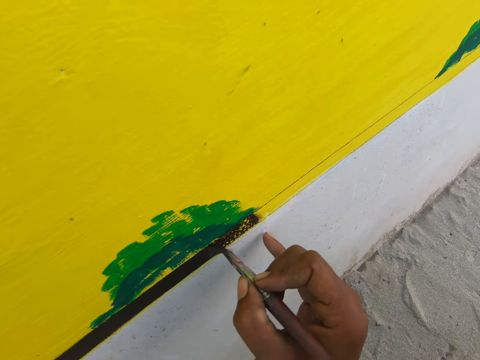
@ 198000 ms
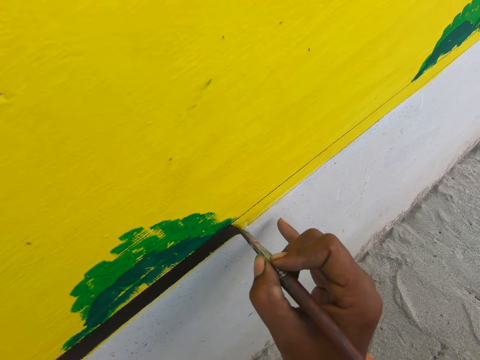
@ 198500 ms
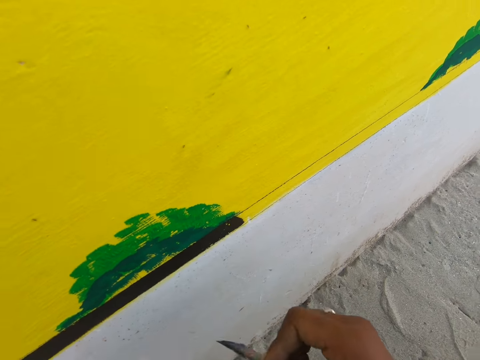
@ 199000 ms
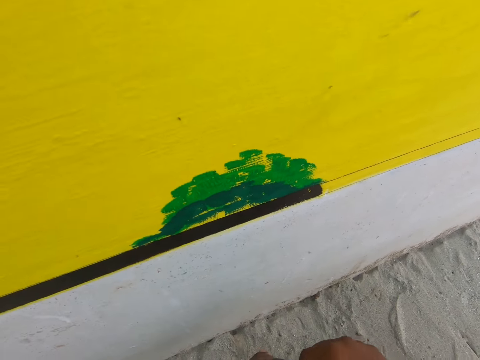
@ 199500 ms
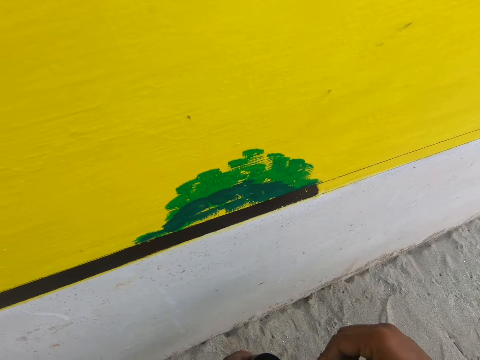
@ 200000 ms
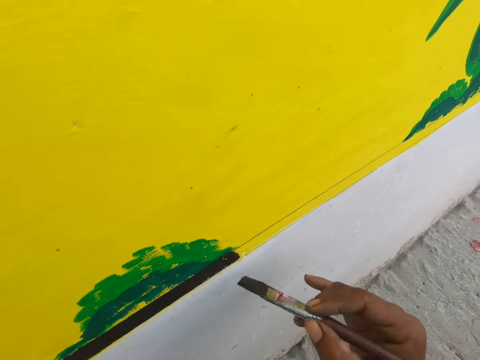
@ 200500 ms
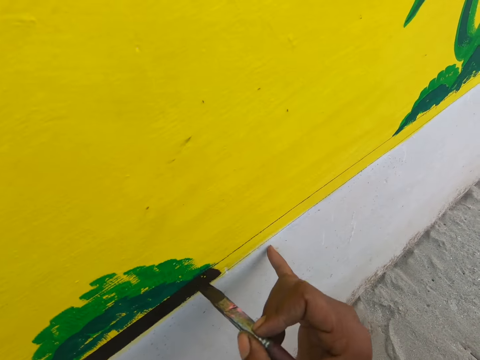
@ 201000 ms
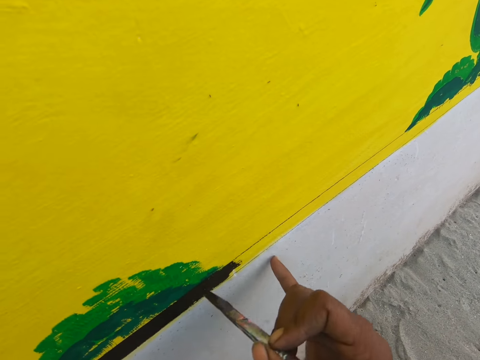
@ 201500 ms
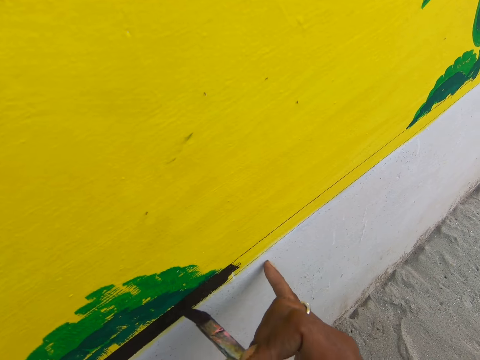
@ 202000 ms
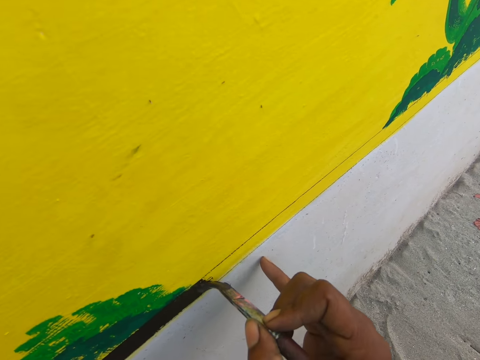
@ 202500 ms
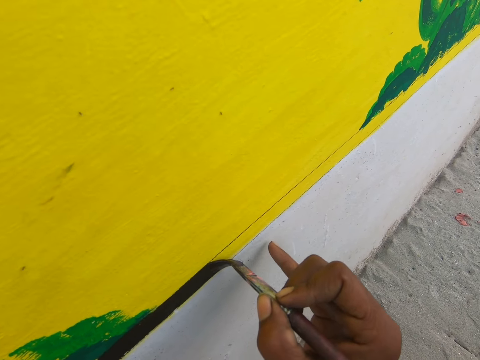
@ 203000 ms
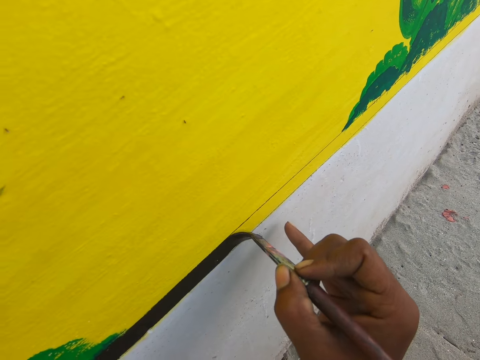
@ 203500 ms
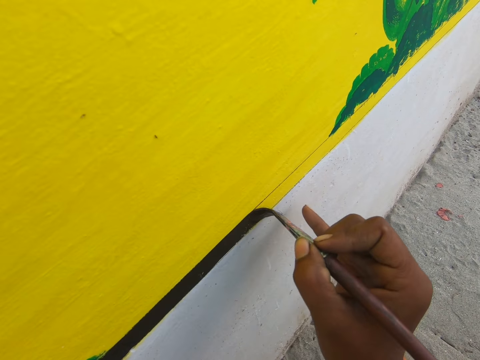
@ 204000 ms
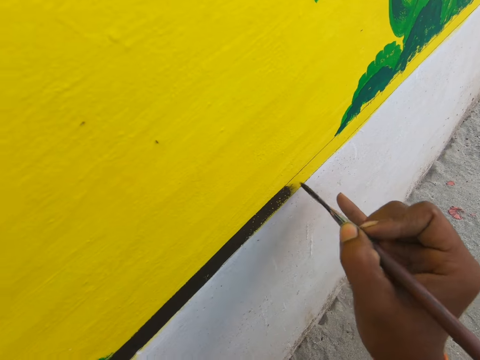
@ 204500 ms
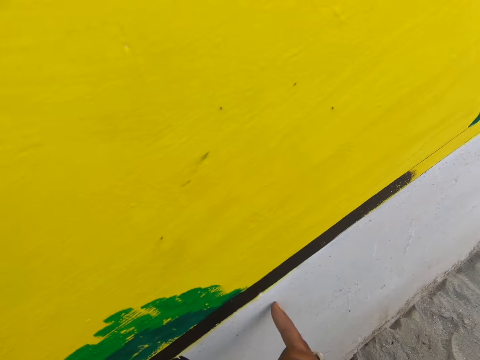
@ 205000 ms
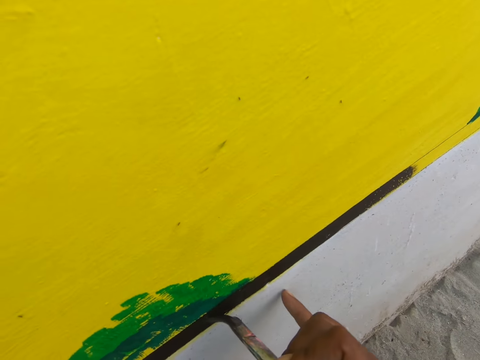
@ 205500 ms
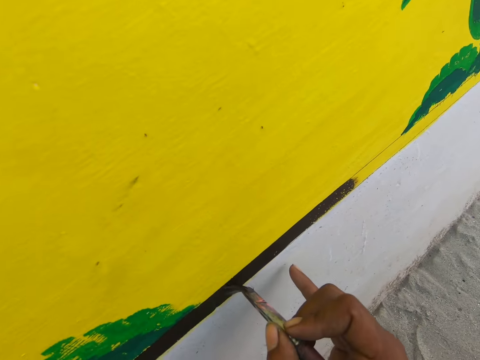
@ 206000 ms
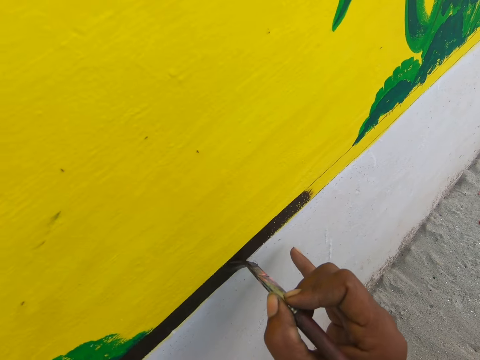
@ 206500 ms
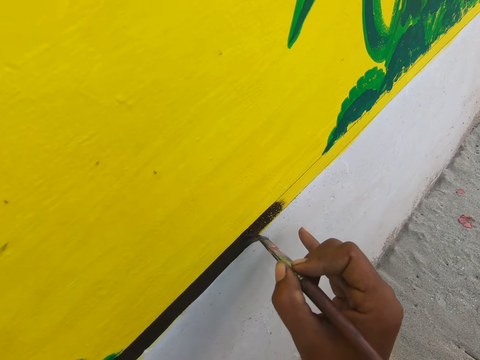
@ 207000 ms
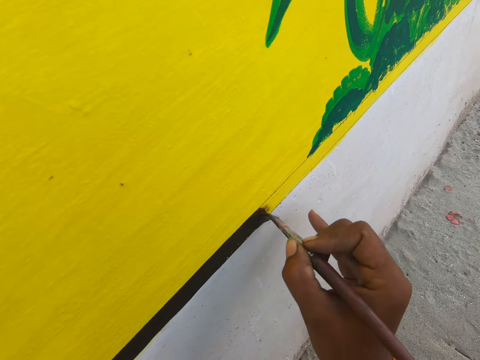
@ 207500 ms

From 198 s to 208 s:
The camera wearer moves the paint brush towards him. He moves his hand towards the wall. He paints the wall with the paint brush.

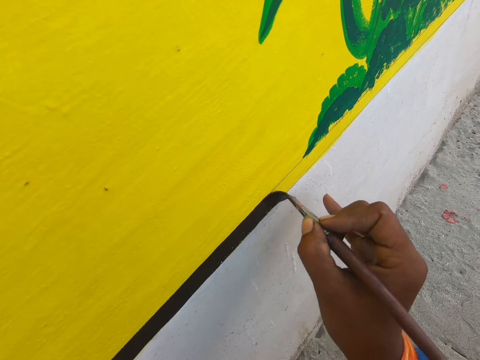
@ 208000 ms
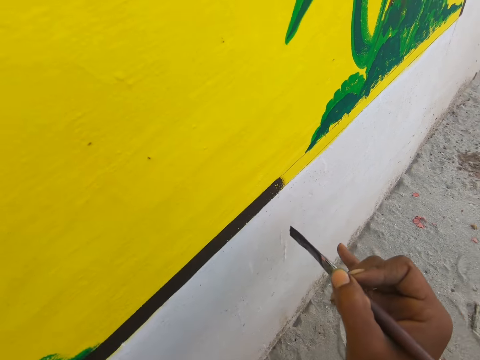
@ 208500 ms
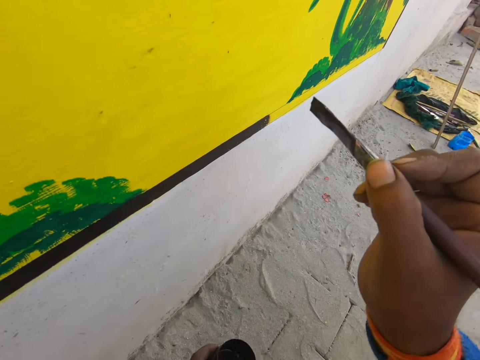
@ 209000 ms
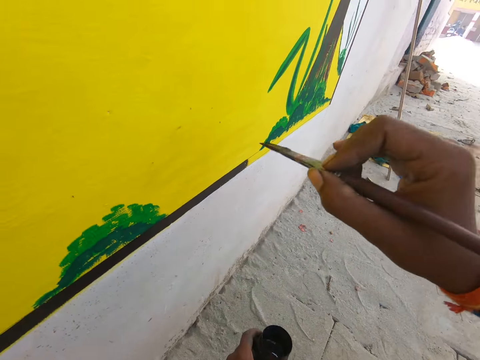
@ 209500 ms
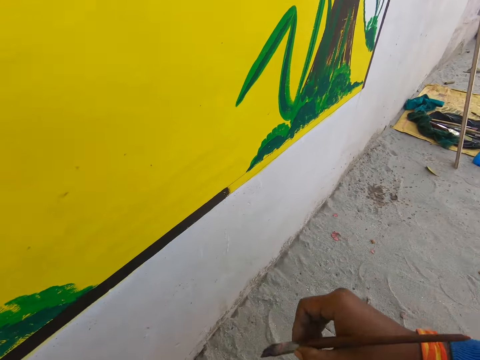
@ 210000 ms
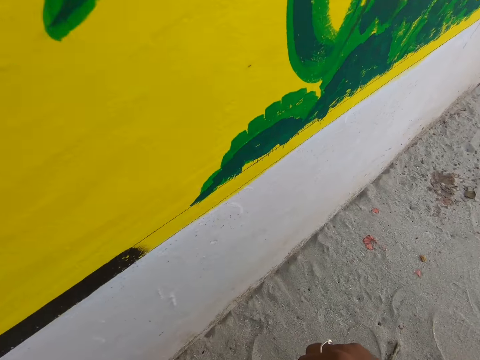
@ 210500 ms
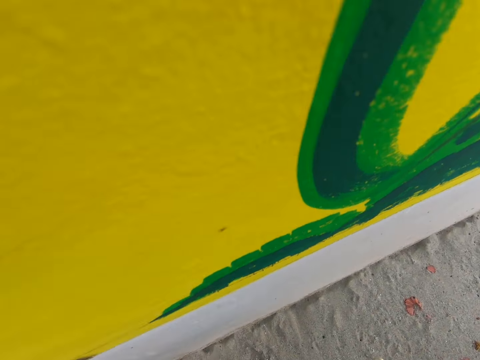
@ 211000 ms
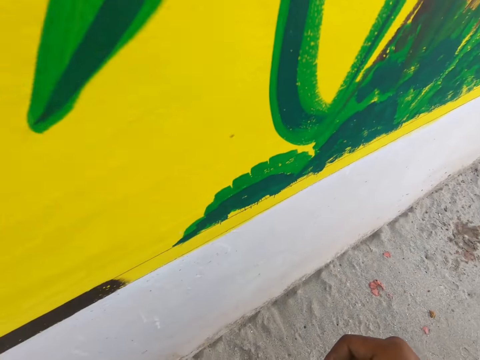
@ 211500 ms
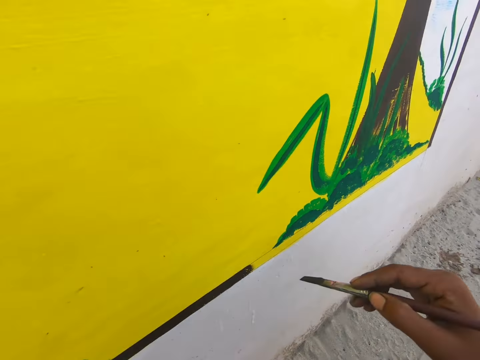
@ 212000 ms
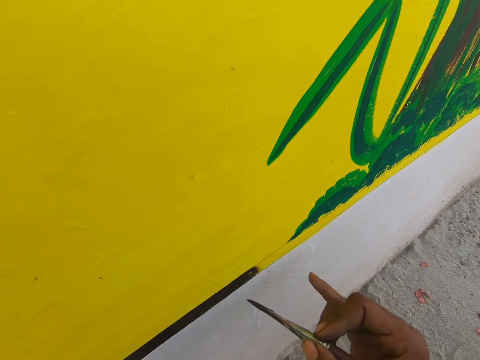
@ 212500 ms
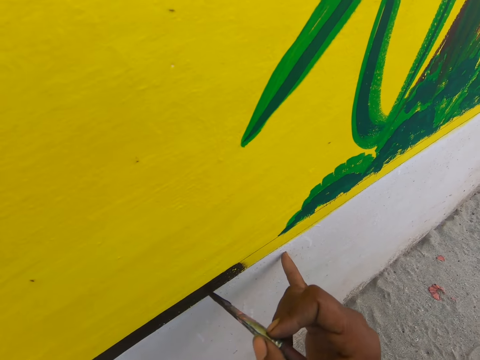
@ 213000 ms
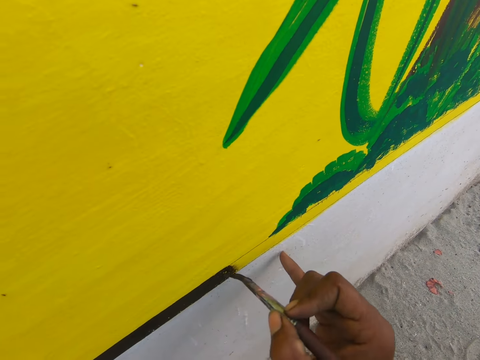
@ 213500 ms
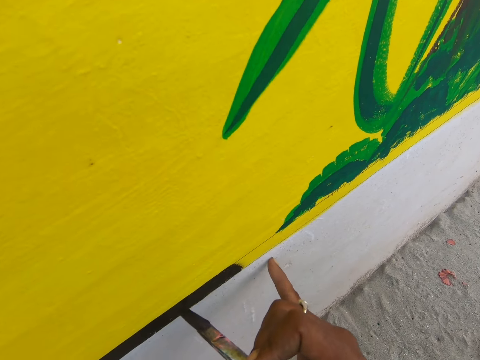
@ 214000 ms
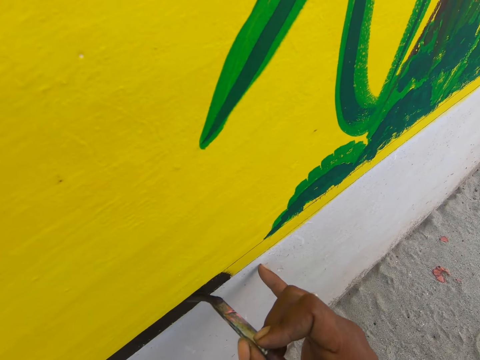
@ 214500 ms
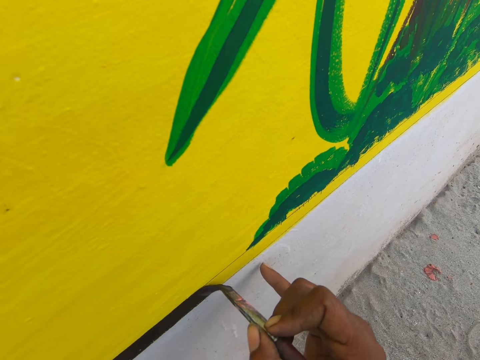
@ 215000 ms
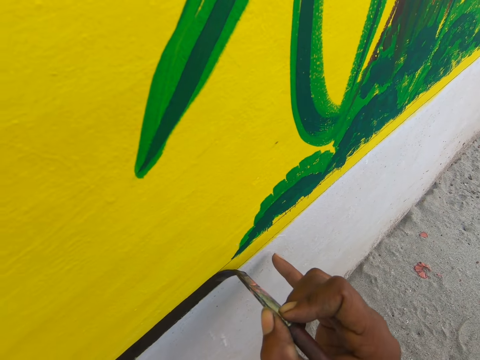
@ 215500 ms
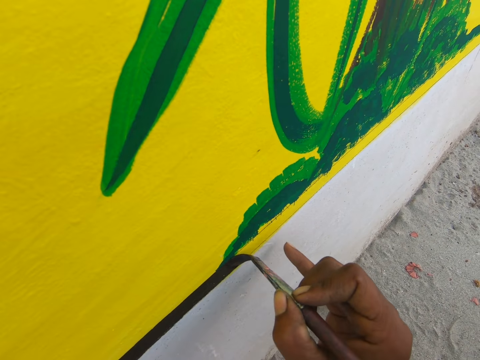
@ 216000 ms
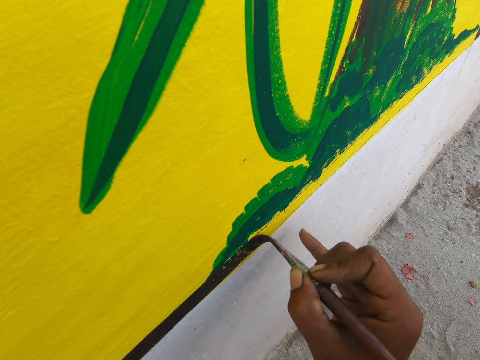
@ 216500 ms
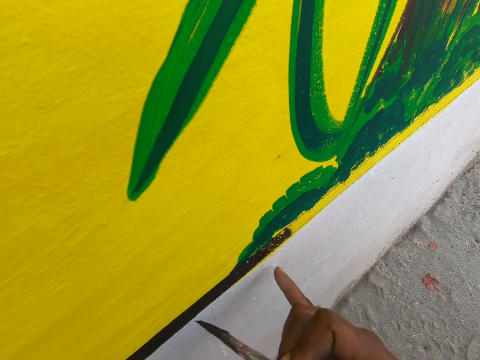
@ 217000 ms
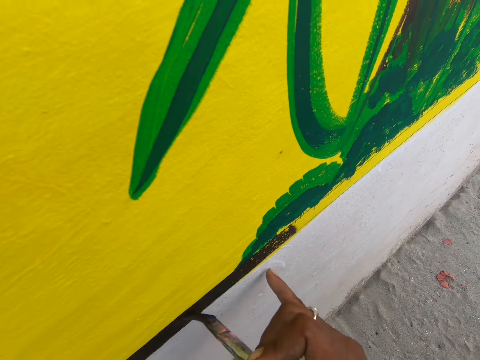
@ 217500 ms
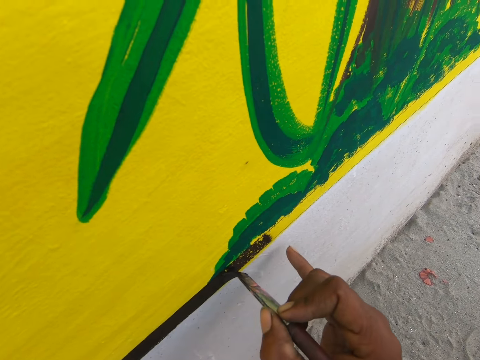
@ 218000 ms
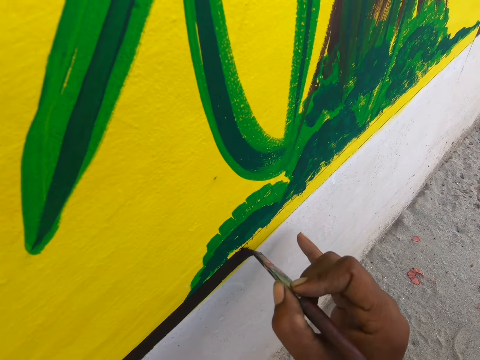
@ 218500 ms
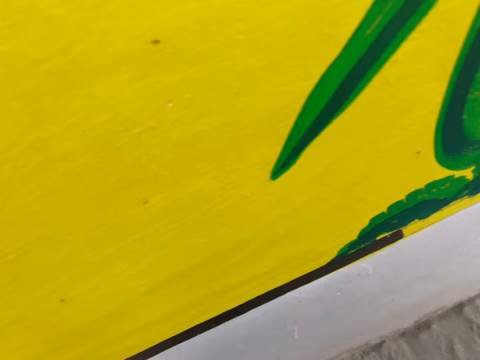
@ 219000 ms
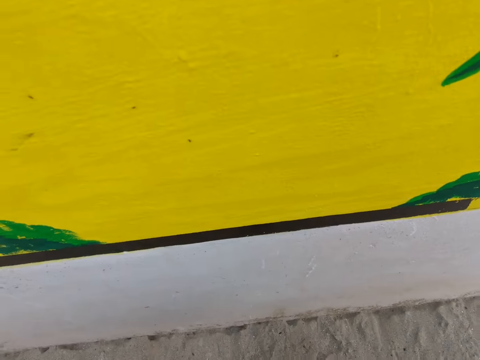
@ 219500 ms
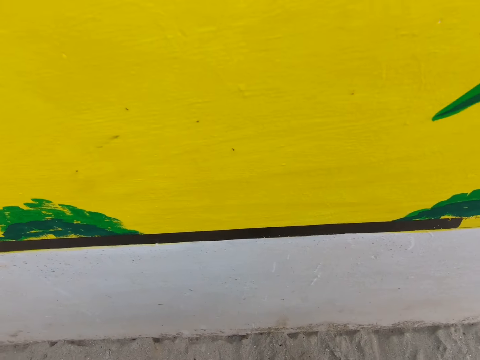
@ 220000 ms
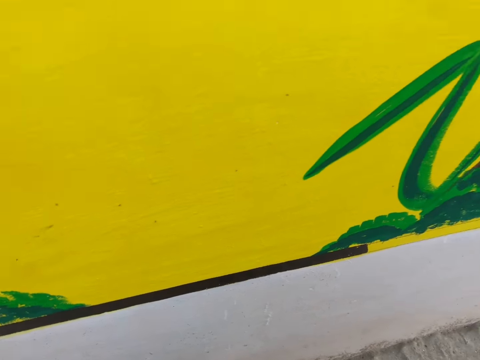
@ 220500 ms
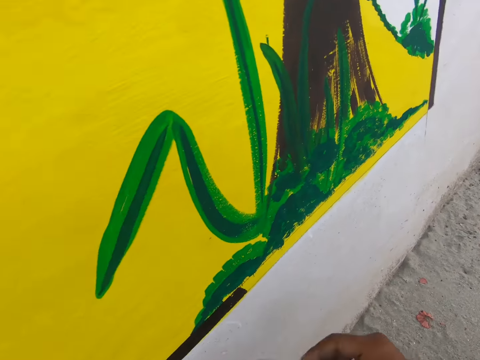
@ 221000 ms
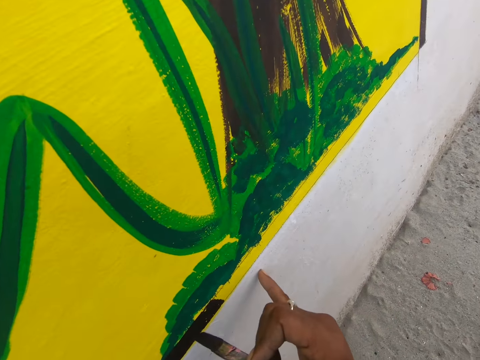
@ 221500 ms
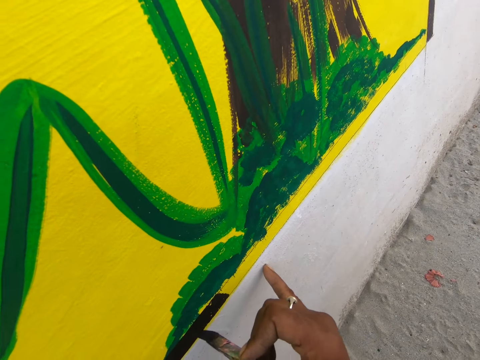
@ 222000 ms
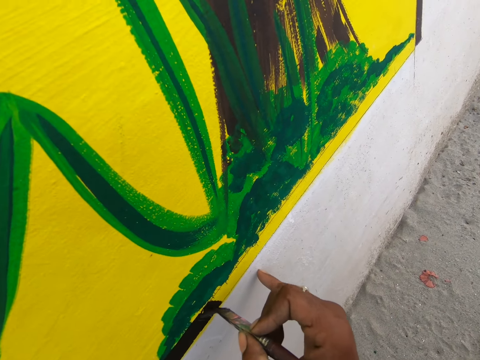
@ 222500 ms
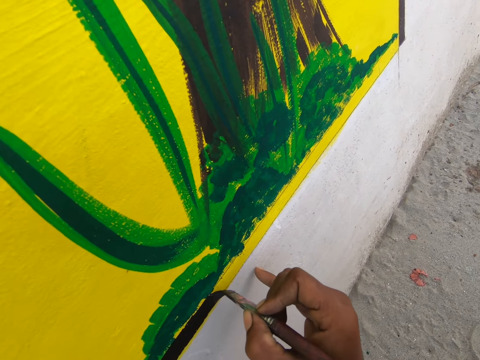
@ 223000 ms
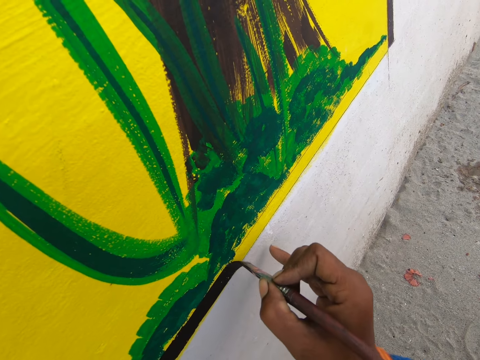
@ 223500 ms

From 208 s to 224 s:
The camera wearer lifts up his hand with the paint brush. He lowers his hand towards the wall. He stares at the wall. He moves forward. He raises his hand. He paints the wall with the paint brush. He moves the paint brush towards him. He stares at the wall. He moves his hand towards the wall. He paints the wall with the paint brush.
